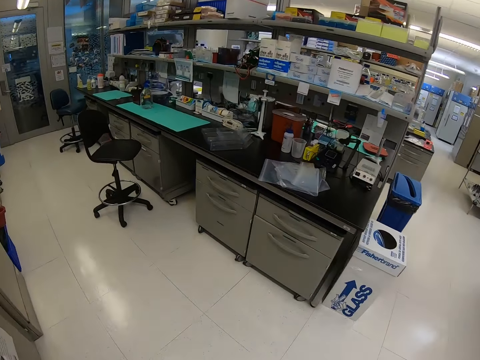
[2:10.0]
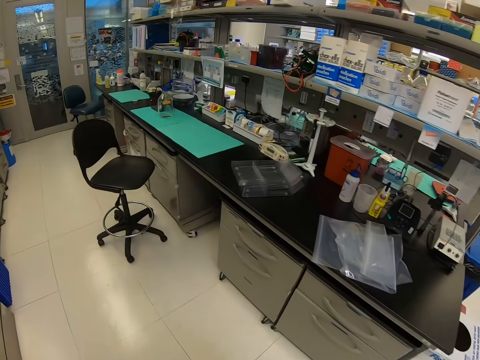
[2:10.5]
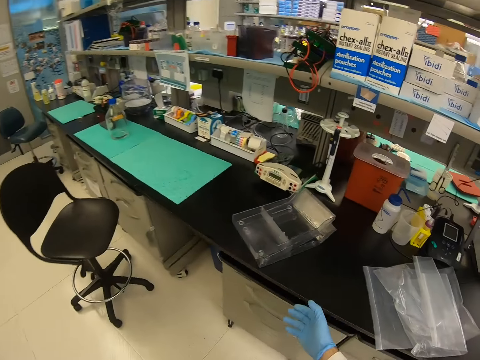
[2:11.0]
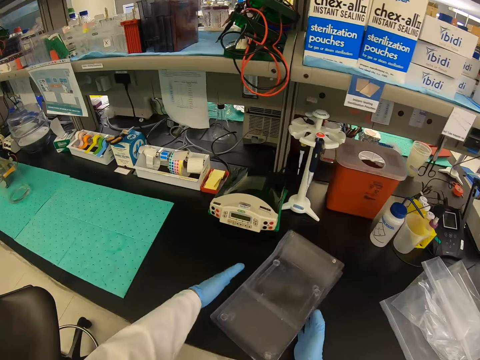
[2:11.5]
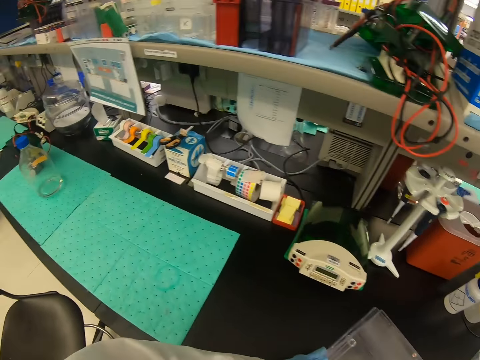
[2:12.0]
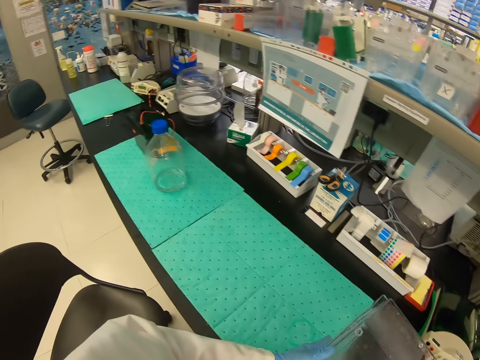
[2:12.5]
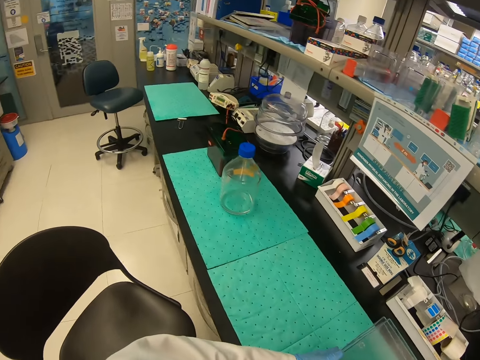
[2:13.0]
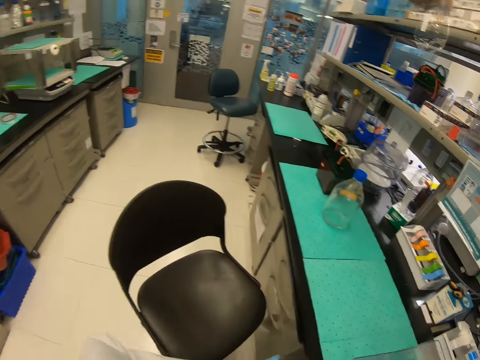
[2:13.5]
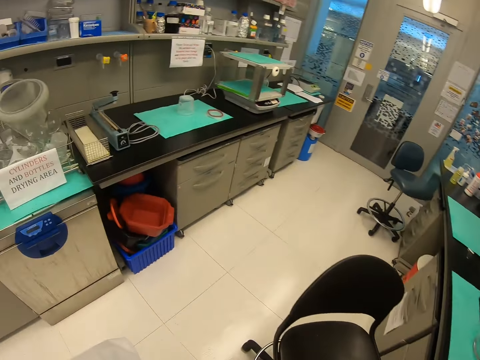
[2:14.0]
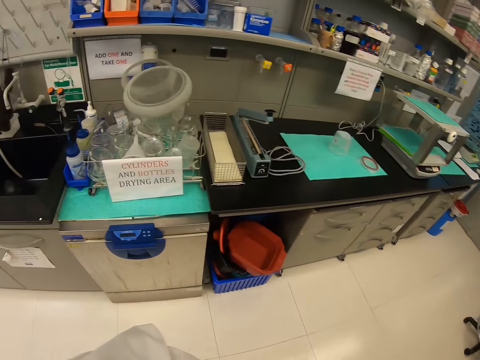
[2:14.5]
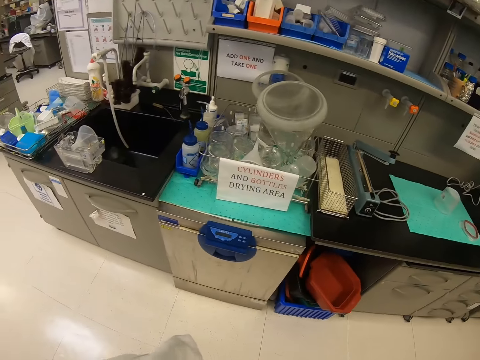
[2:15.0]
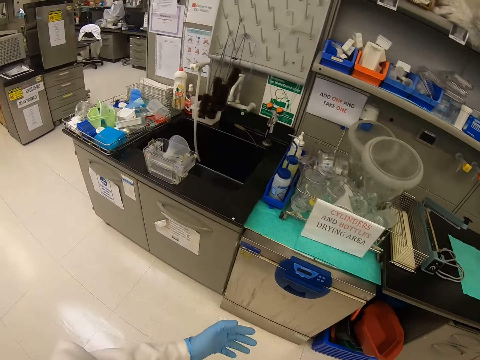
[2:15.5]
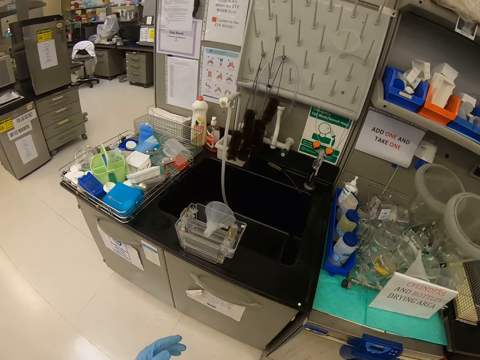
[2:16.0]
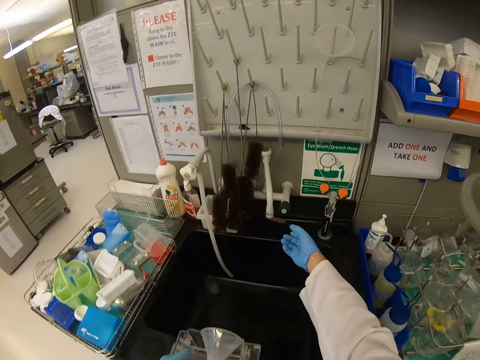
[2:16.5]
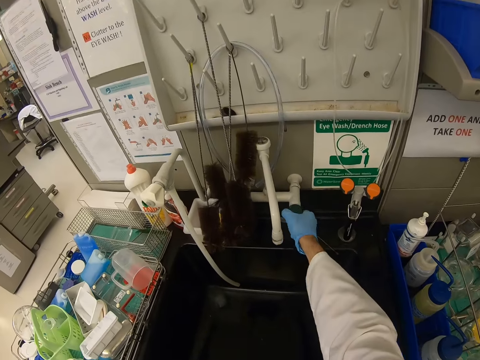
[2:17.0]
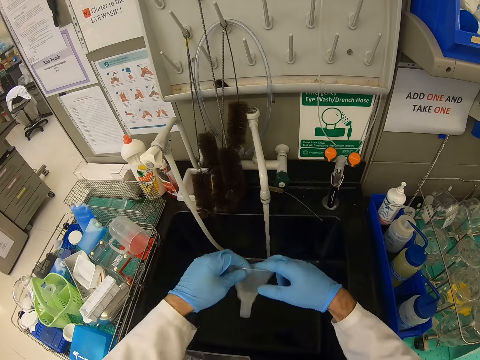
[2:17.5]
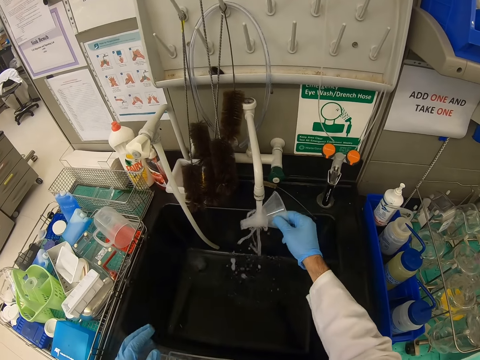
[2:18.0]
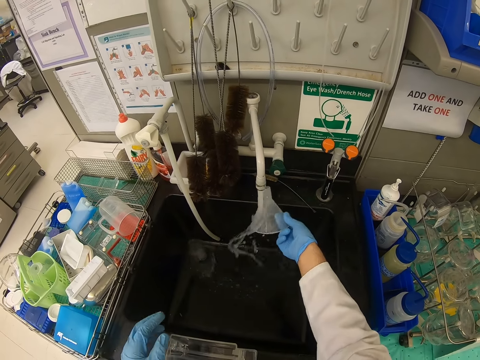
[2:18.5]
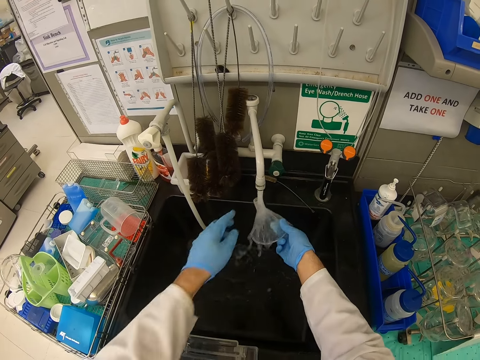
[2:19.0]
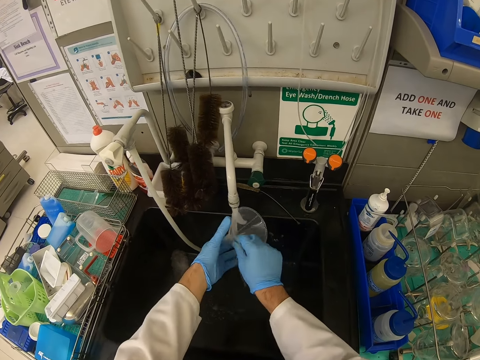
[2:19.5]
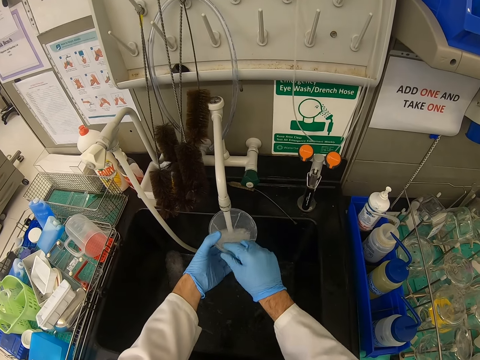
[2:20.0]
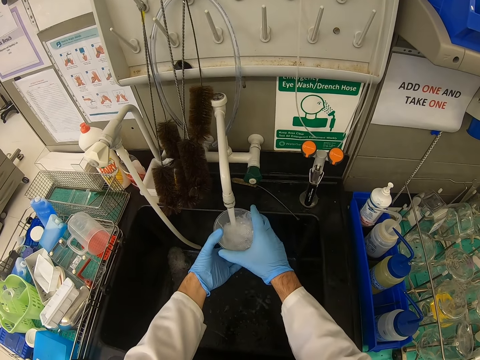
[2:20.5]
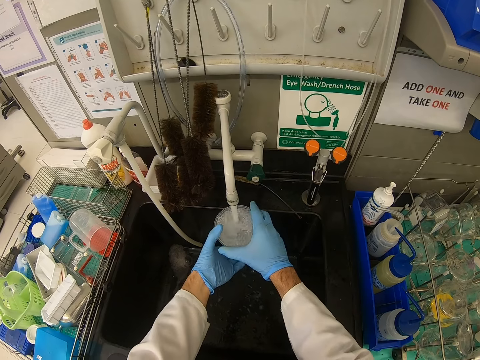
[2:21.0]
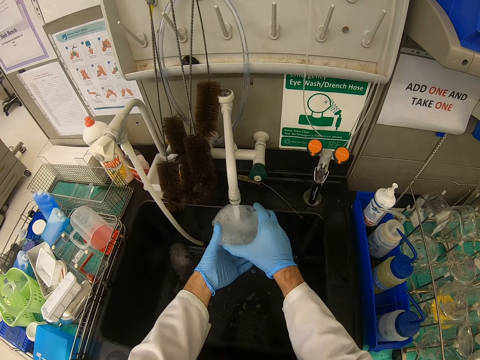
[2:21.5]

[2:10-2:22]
The camera wearer takes something from the table. They walk around the house. They turn on the tap. They wash the funnel.

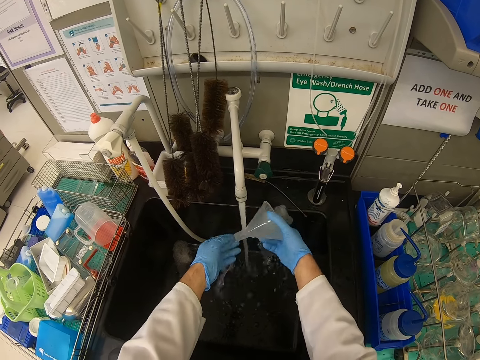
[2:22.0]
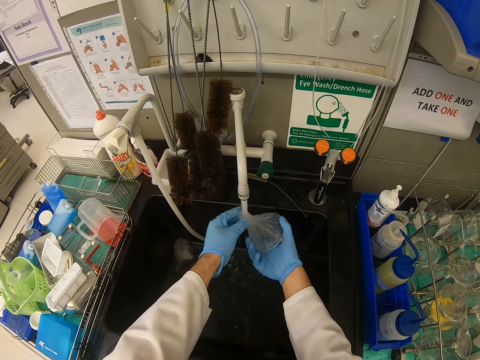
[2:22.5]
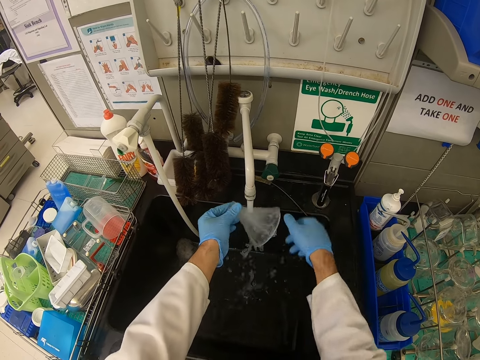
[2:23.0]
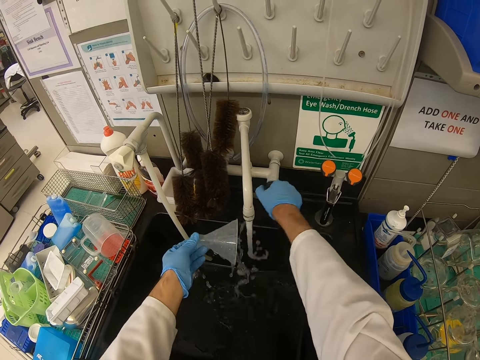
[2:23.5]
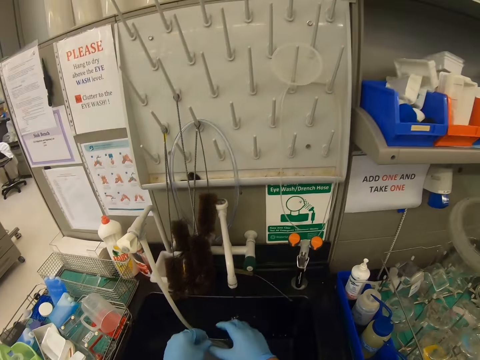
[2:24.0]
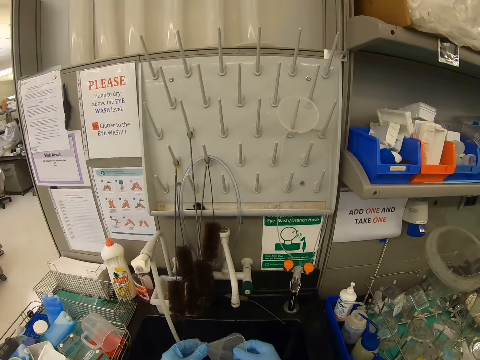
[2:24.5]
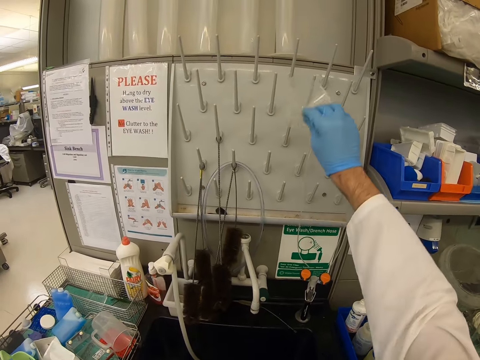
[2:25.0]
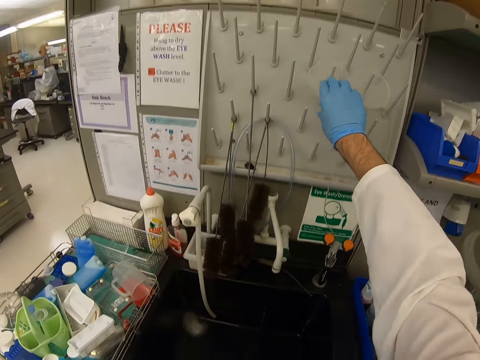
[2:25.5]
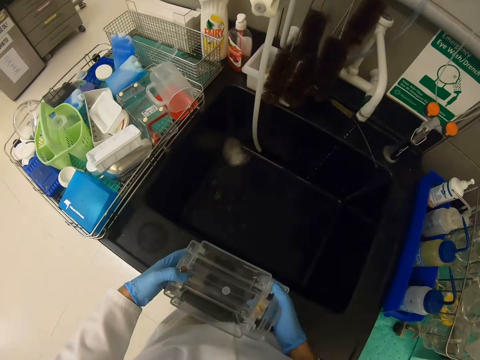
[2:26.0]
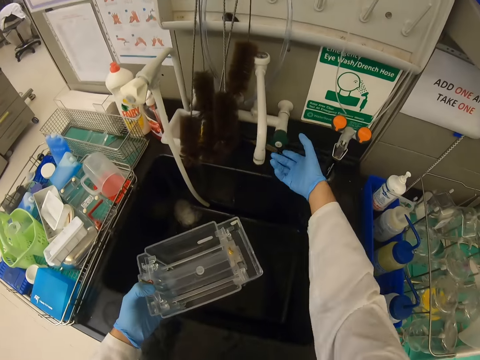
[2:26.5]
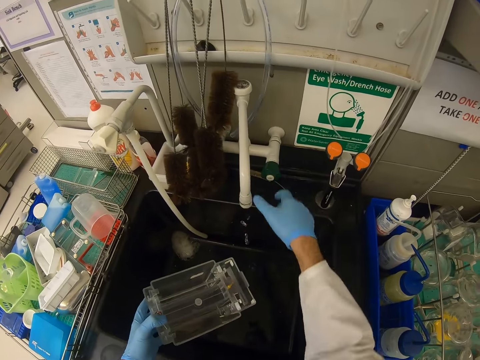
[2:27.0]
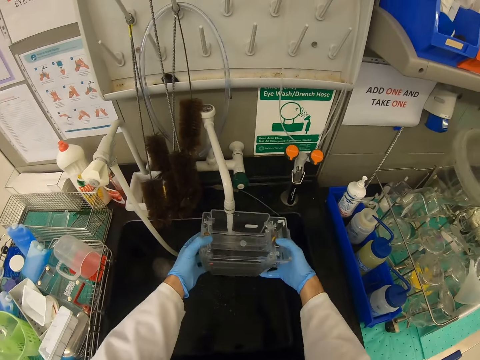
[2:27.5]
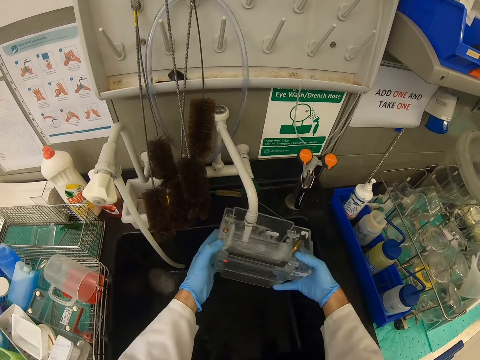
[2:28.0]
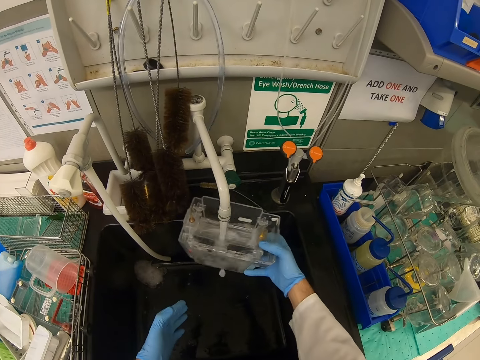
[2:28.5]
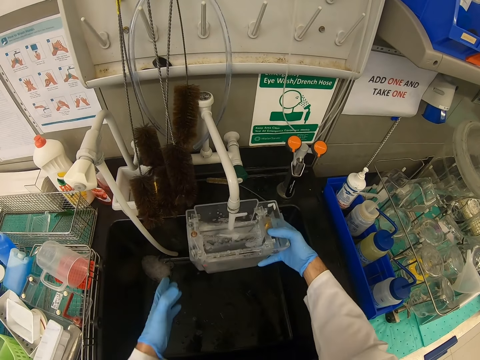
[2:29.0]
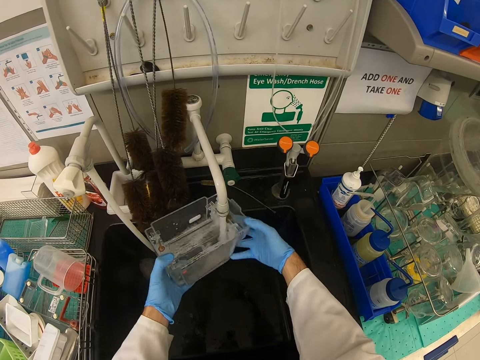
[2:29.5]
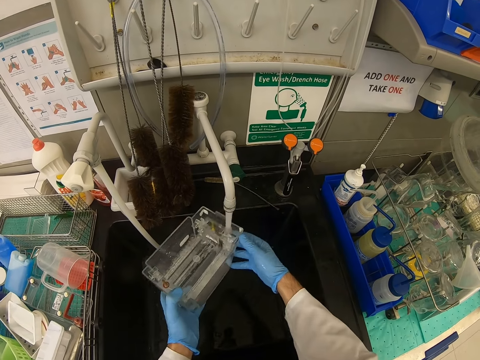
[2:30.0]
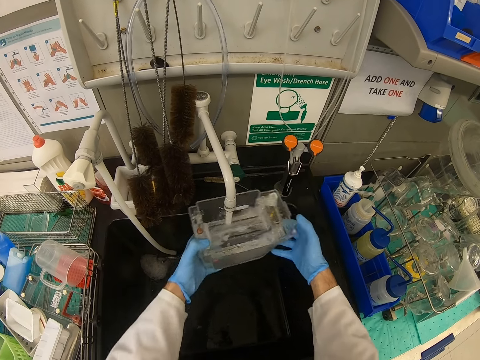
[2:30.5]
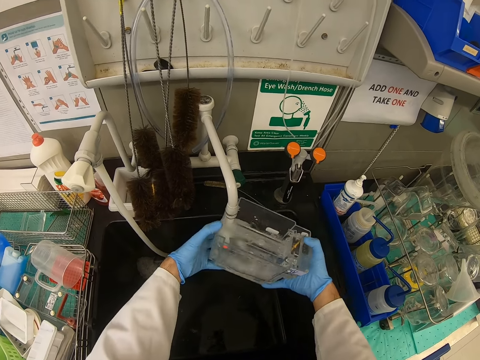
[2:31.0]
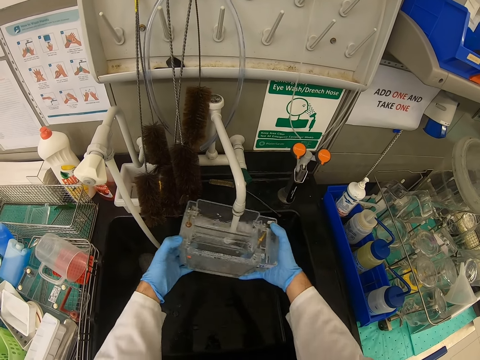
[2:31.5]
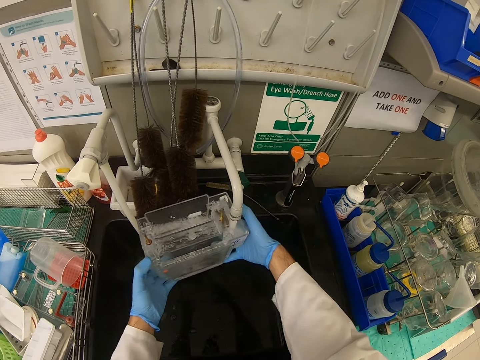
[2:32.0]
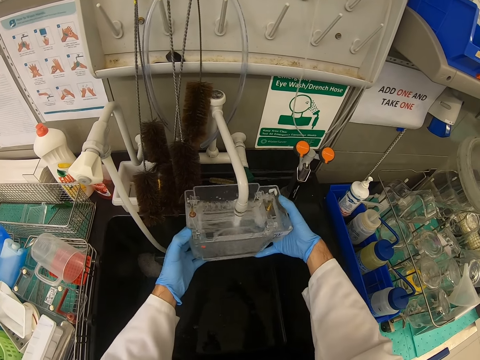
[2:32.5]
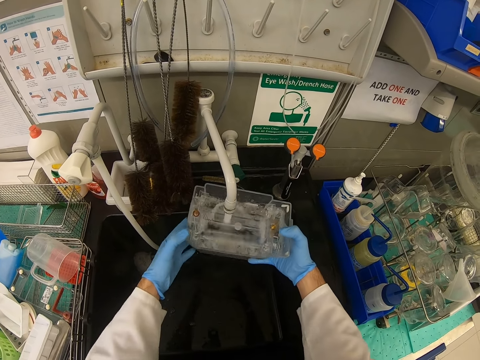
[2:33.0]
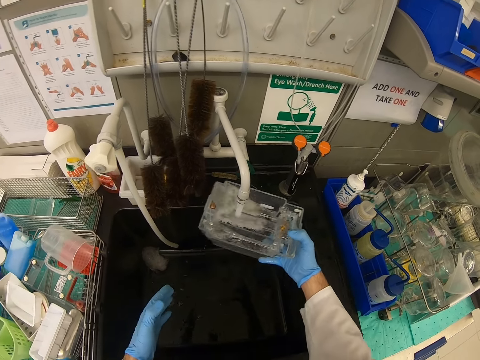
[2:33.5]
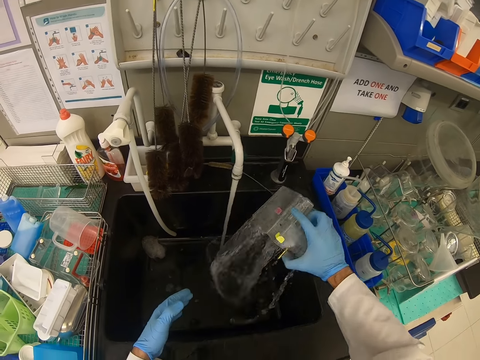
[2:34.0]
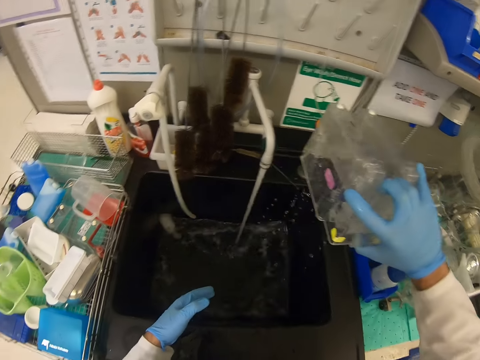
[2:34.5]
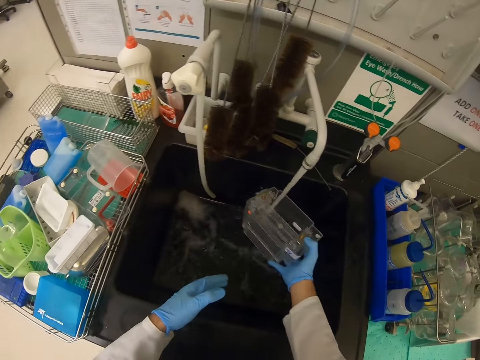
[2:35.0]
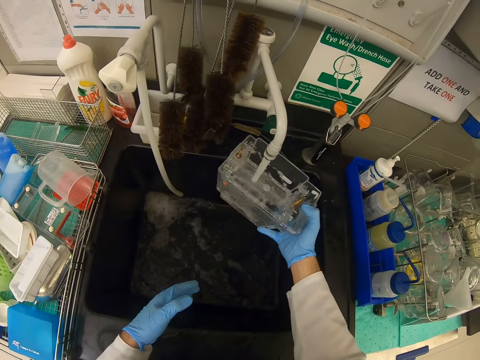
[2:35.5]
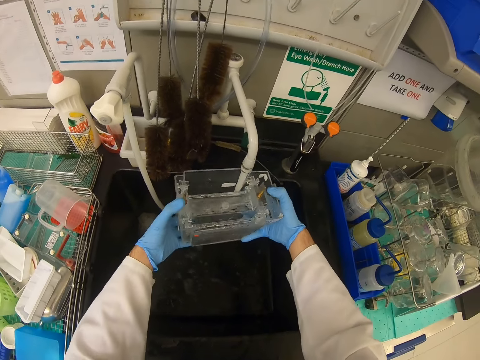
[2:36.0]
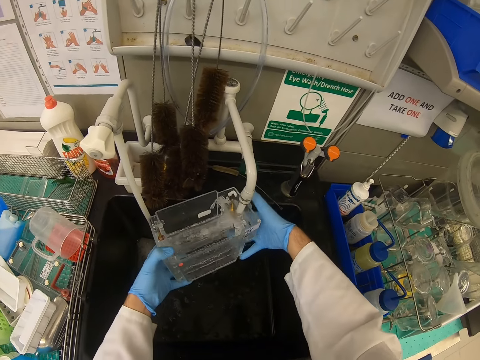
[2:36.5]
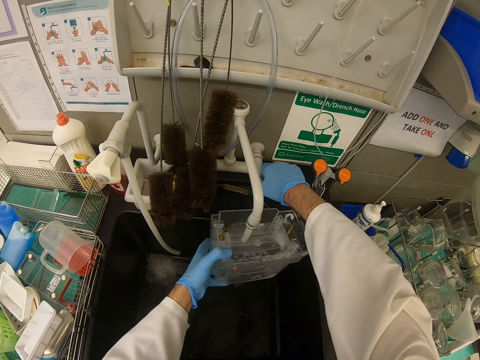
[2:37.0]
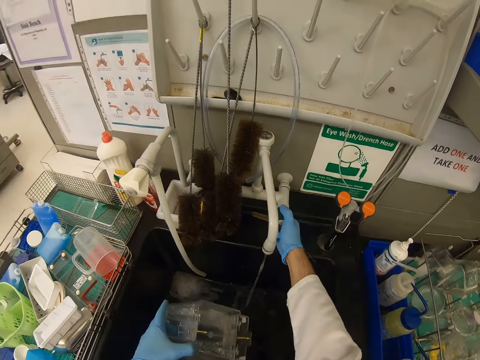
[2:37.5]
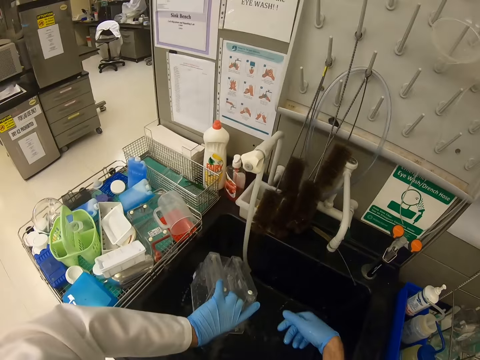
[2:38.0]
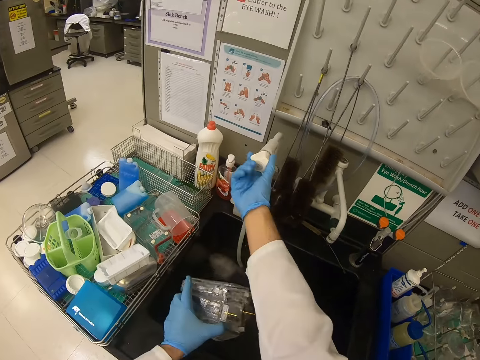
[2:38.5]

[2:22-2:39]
The camera wearer turns off the tap. They put the funnel on the funnel holder. They turn on the tap. They put water in the container. They rinse the container. They pour water in the sink. They turn off the tap.
